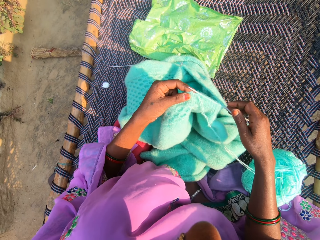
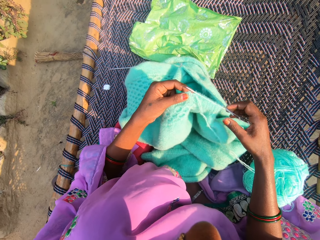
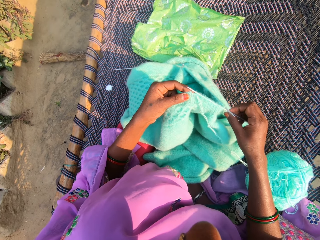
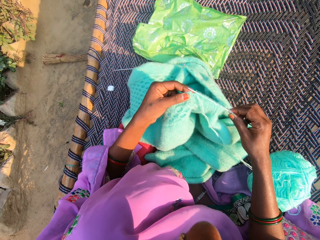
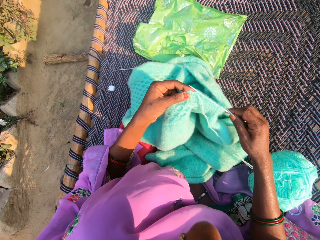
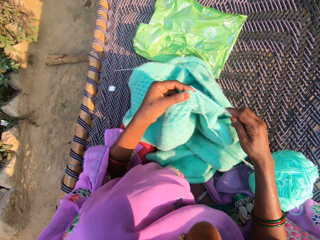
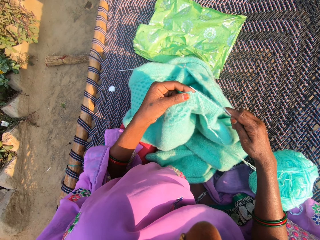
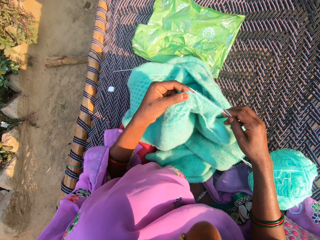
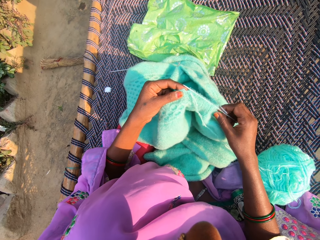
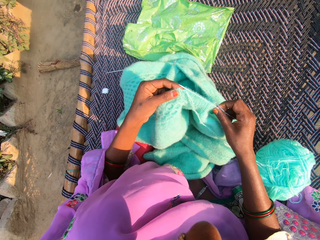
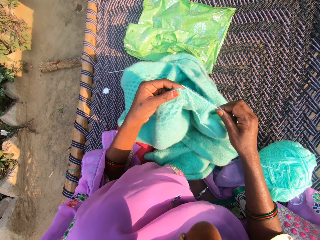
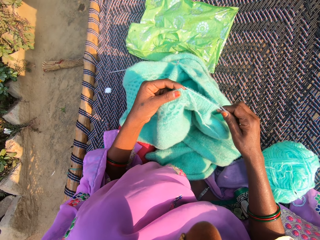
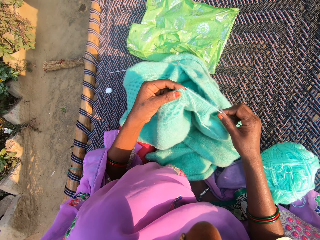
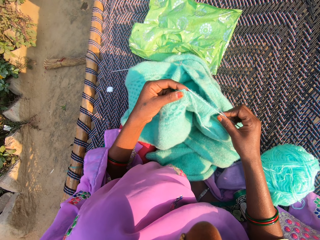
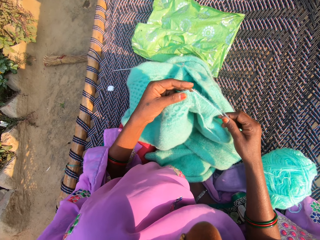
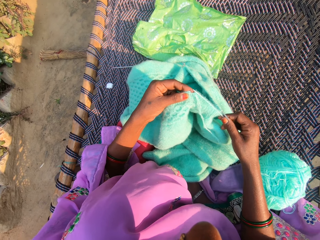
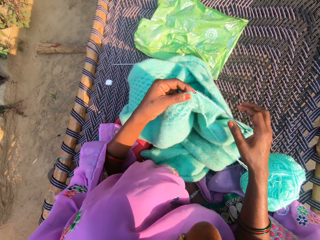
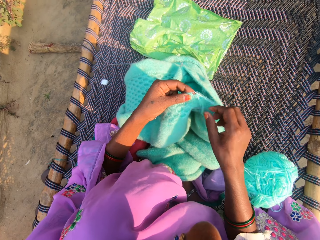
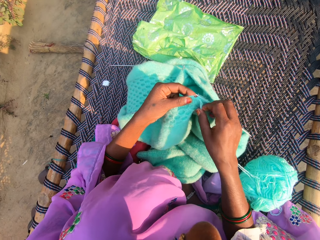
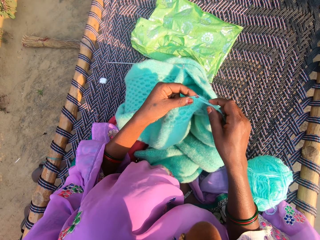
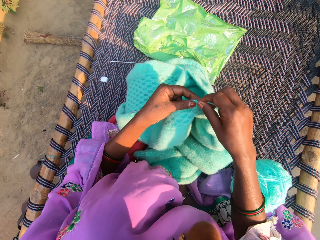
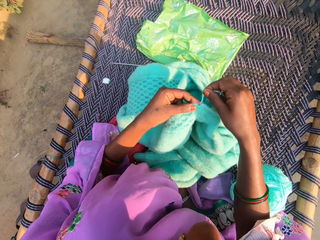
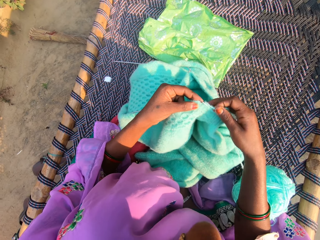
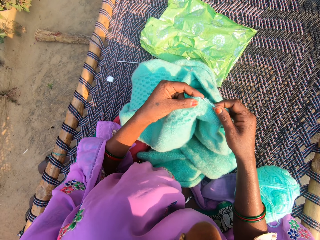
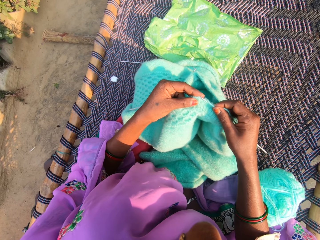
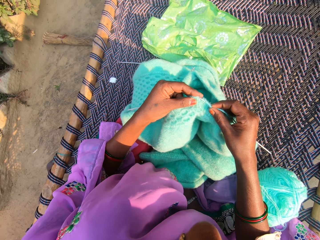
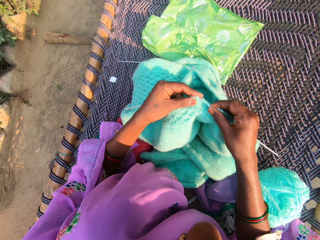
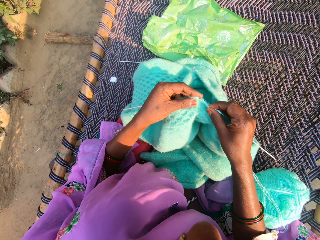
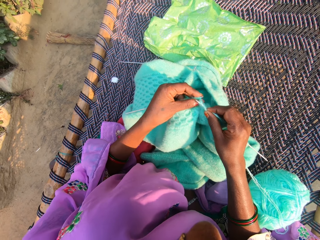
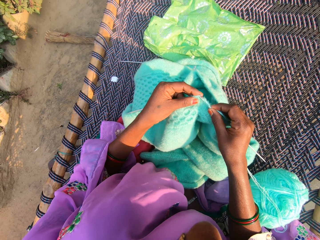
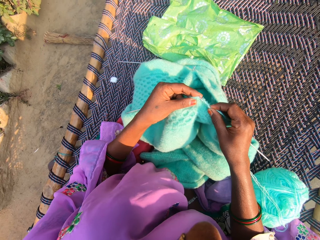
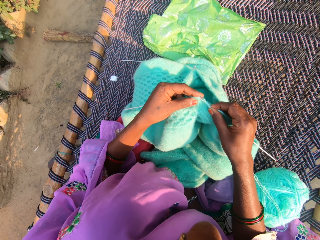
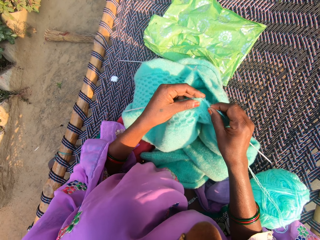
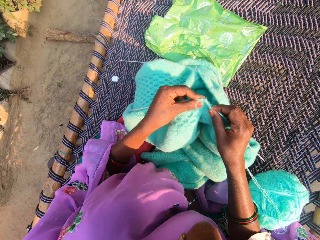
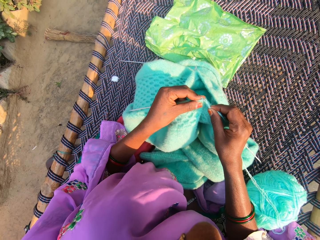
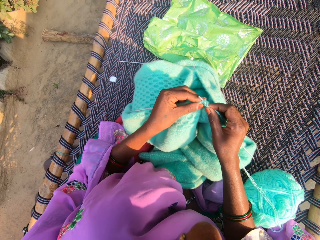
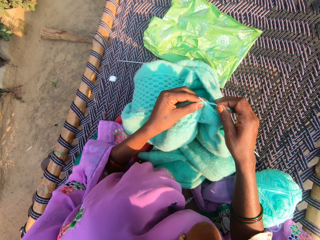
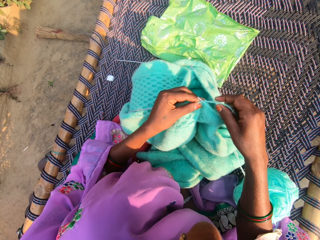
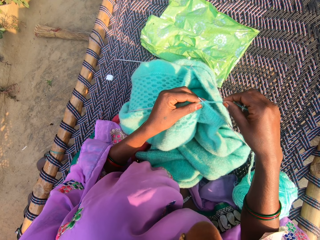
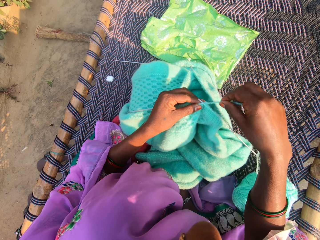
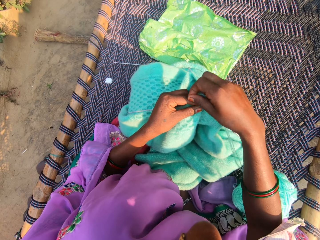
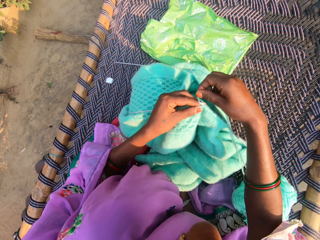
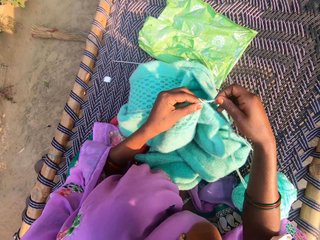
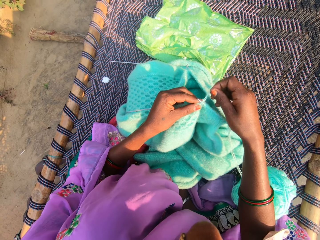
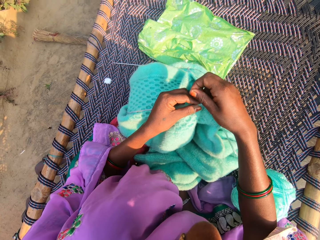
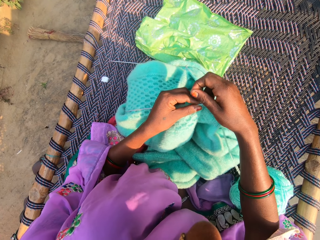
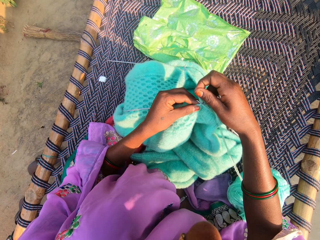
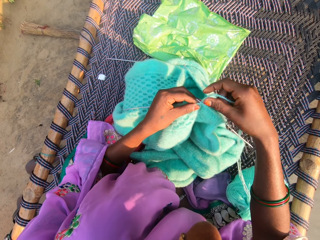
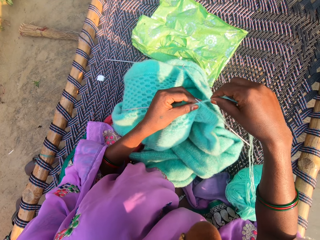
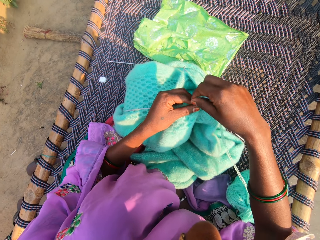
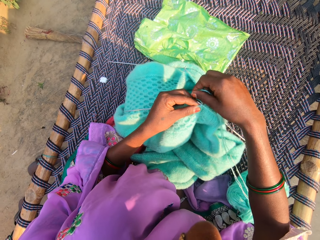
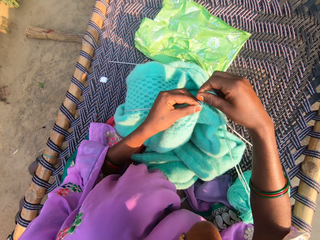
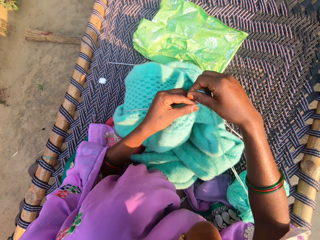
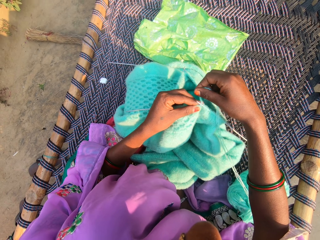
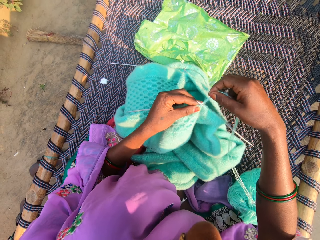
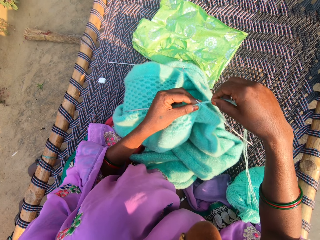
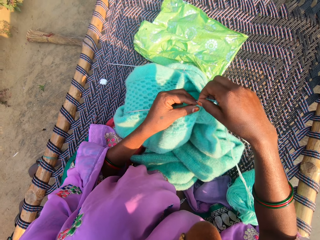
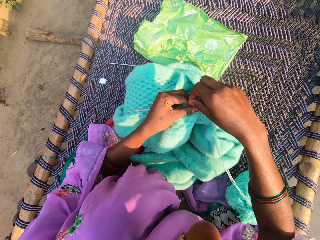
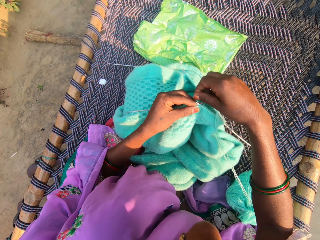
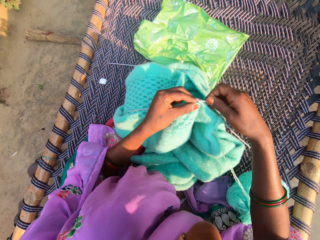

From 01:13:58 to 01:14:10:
The camera wearer holds the crochet. They knit the fabric.

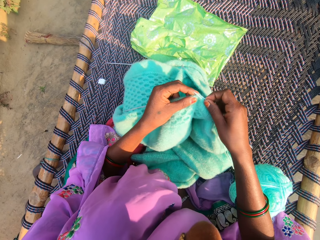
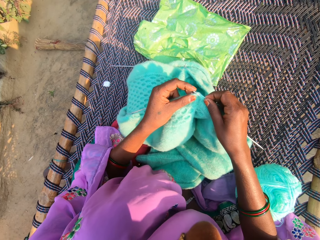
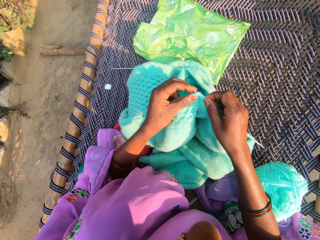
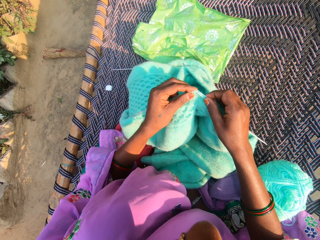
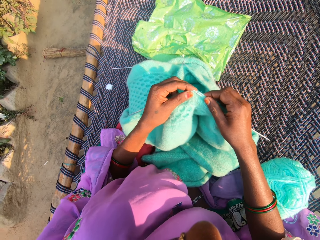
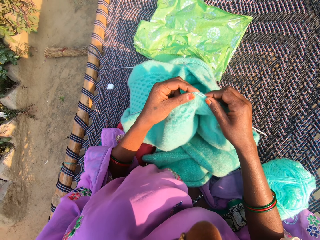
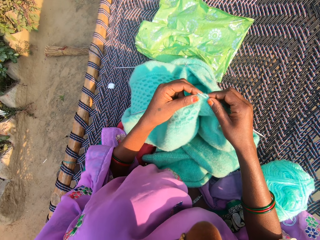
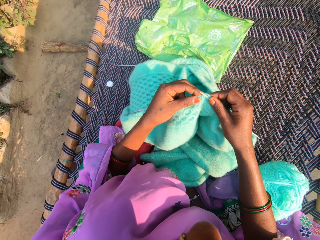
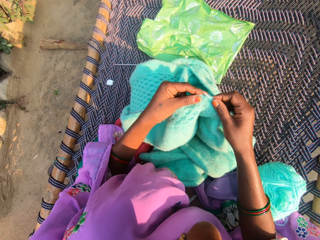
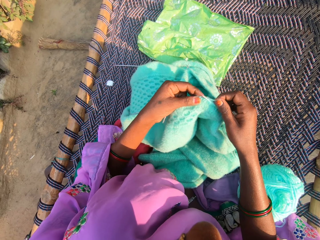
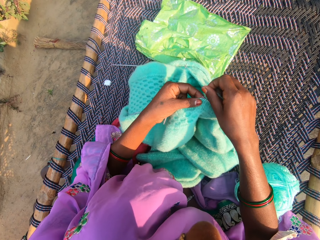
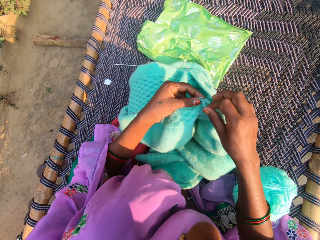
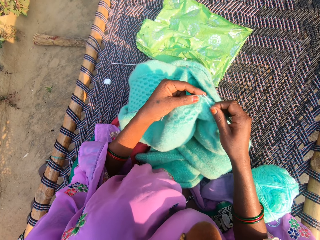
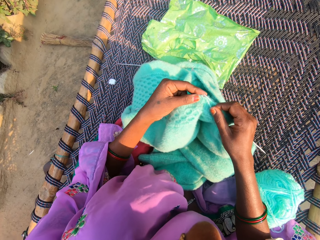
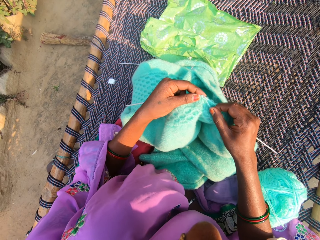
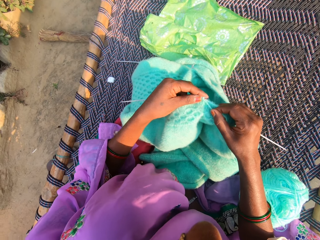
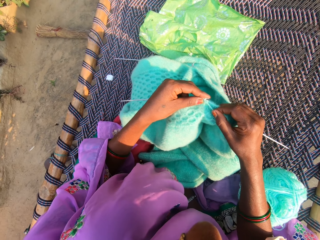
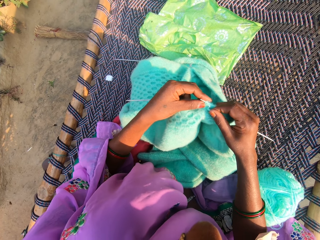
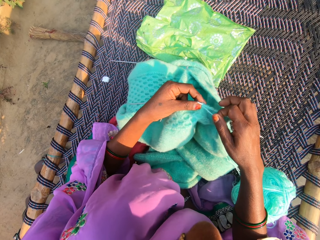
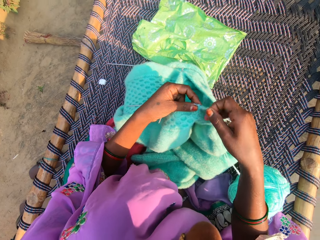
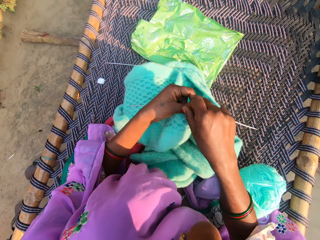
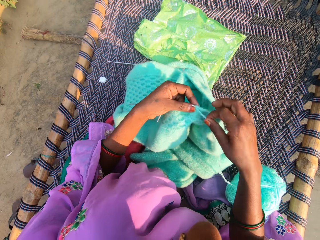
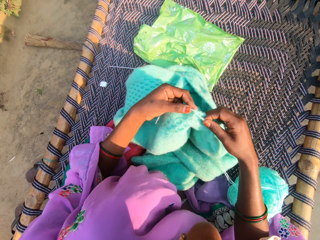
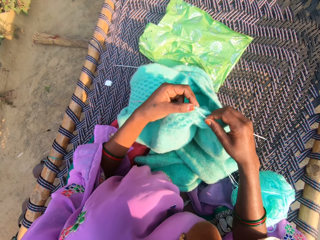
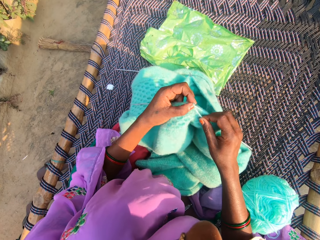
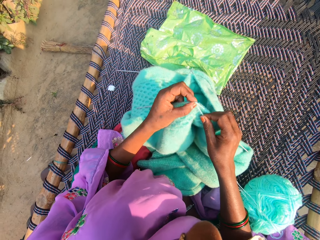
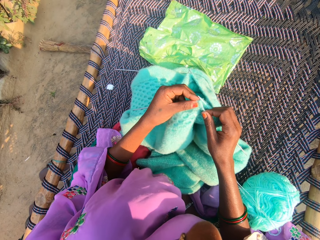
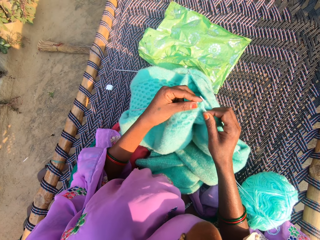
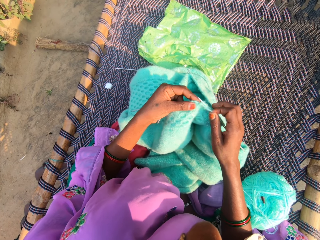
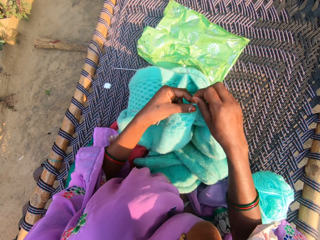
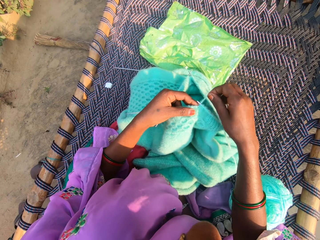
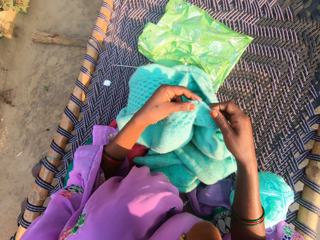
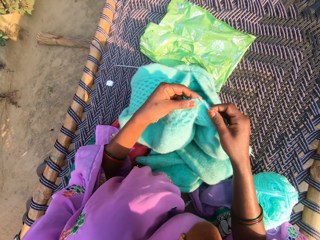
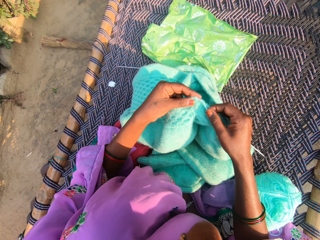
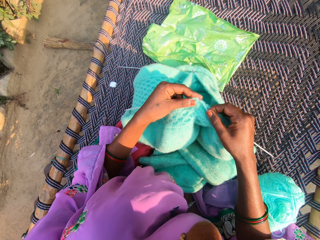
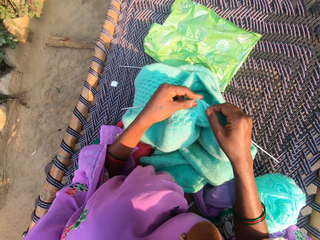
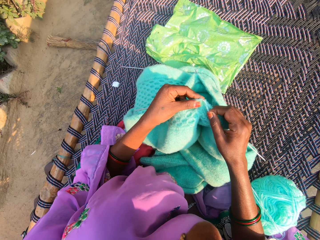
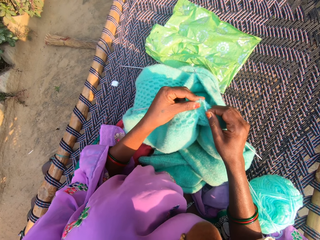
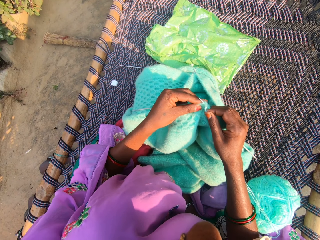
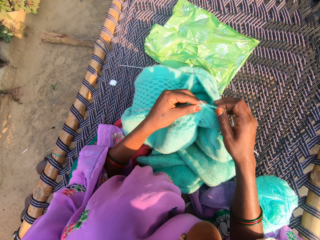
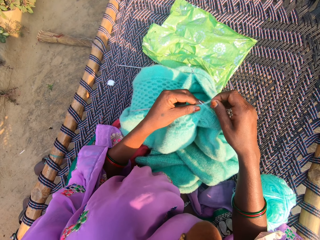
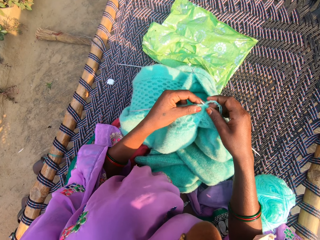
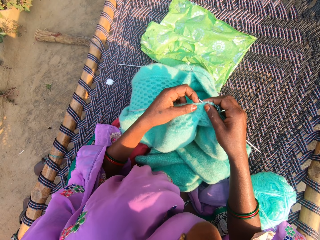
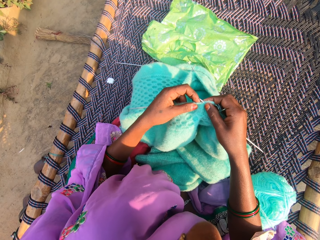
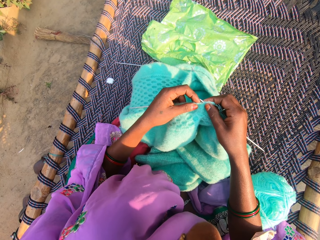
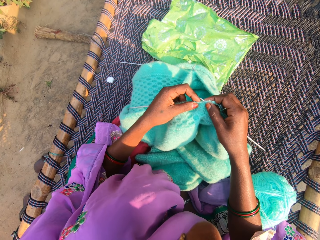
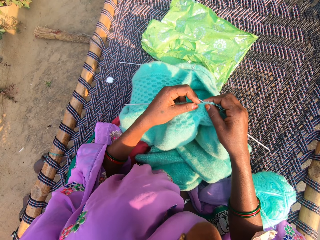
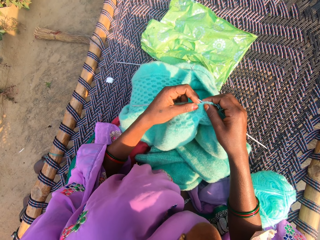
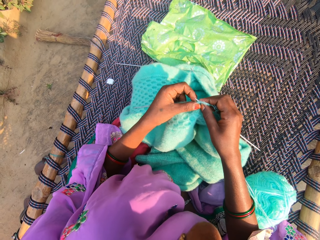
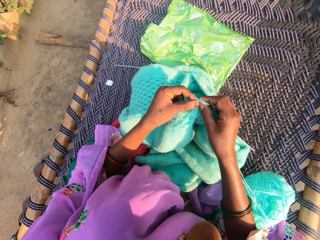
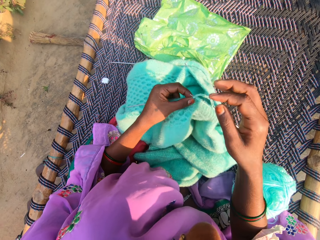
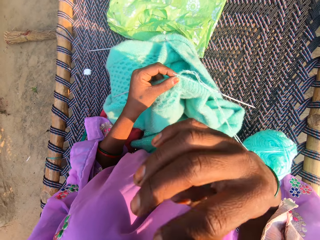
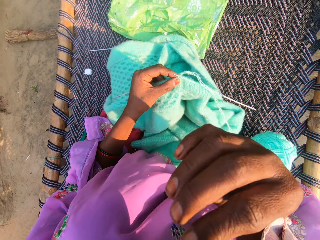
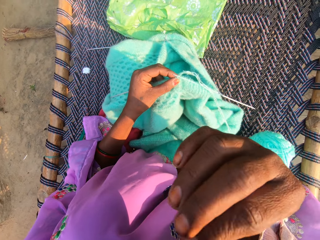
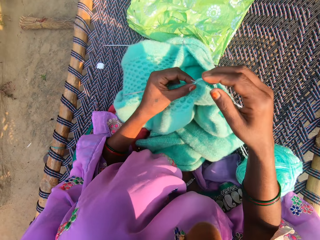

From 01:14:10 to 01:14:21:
The camera wearer scratches their nose.
